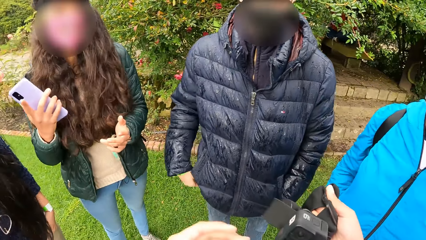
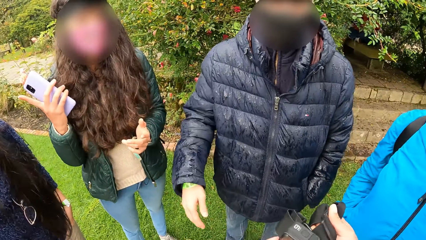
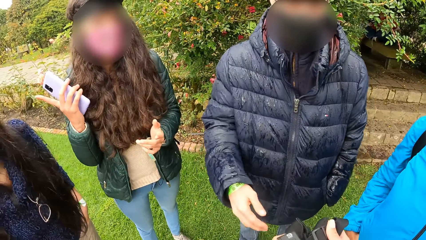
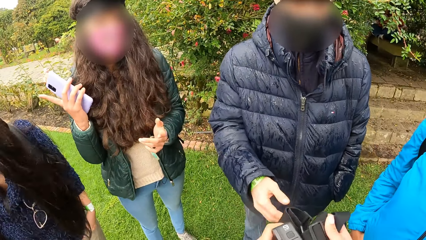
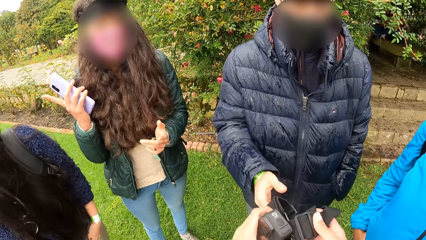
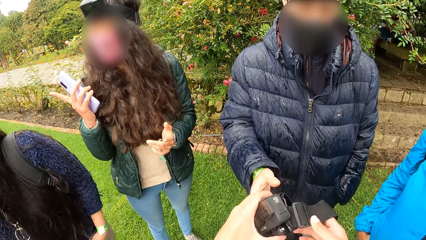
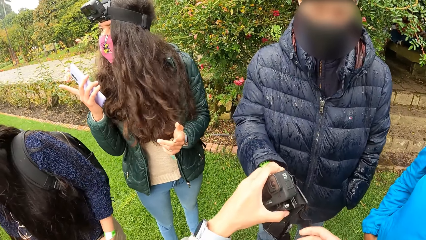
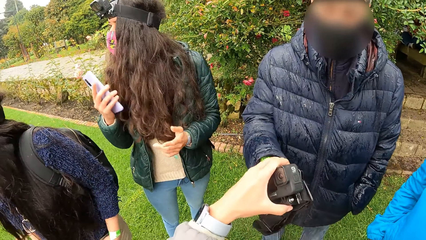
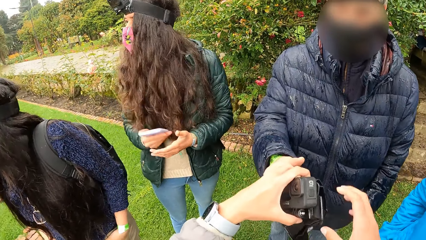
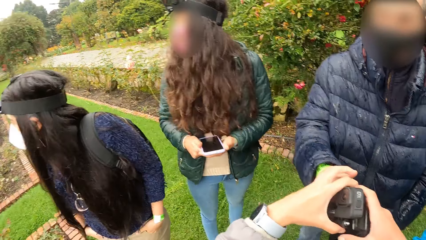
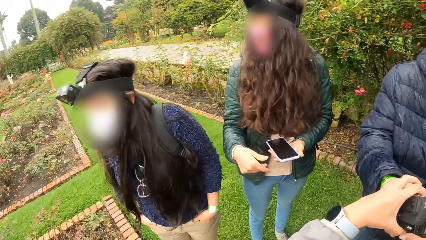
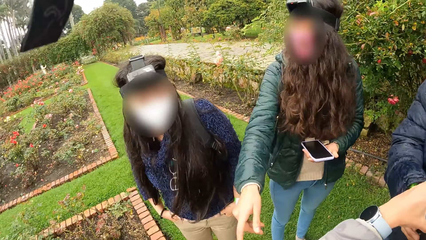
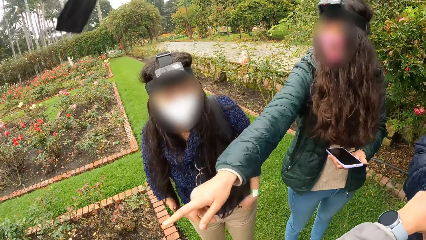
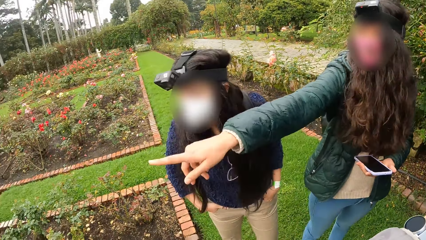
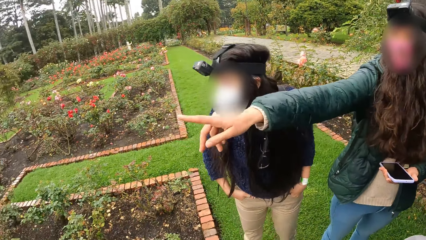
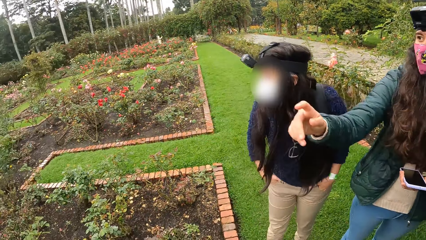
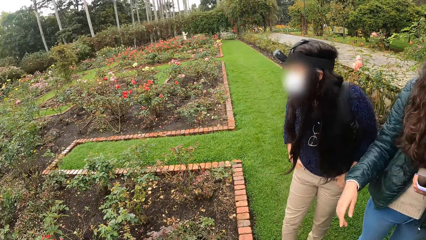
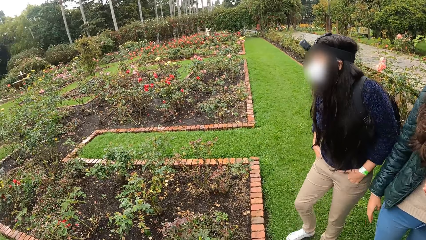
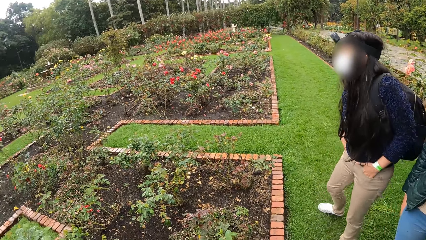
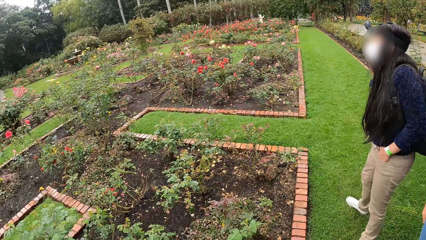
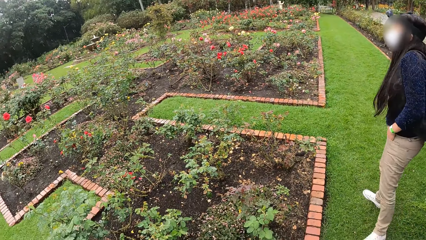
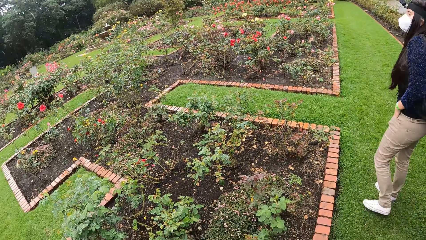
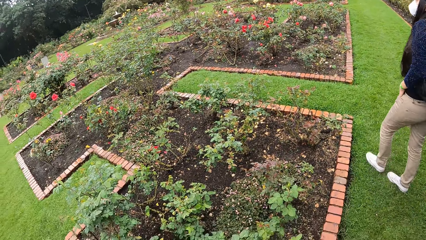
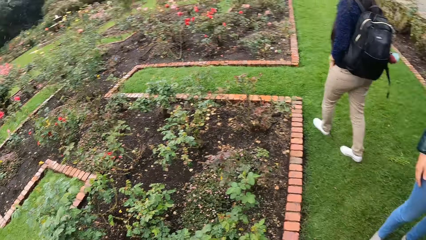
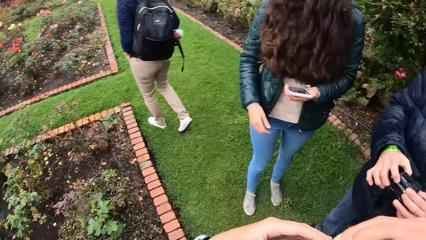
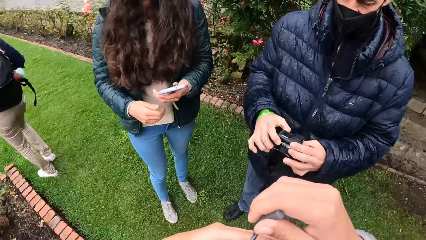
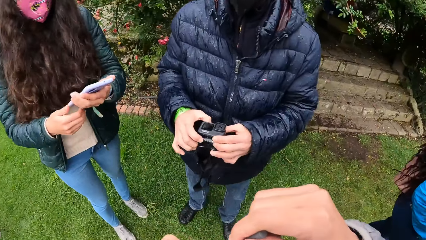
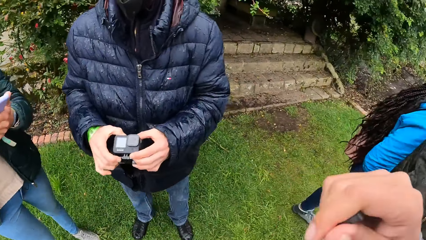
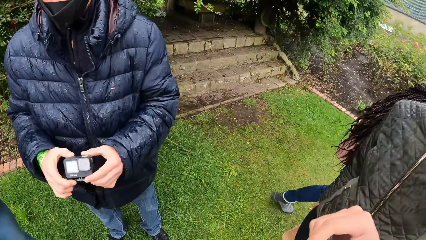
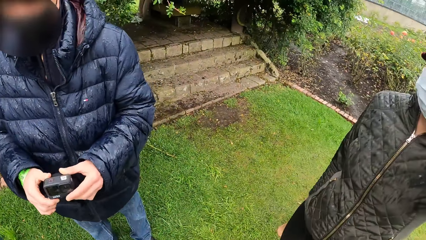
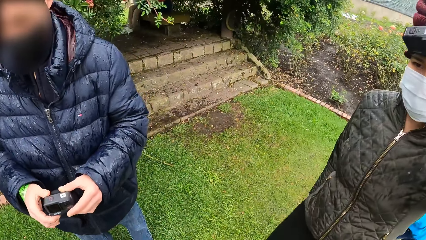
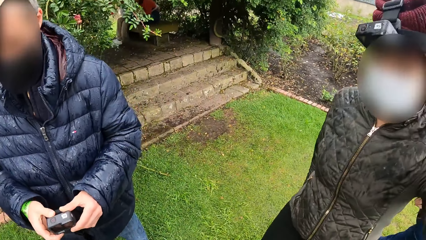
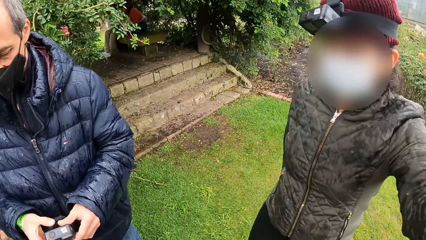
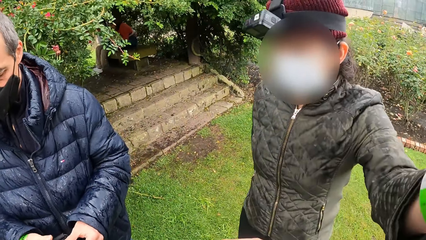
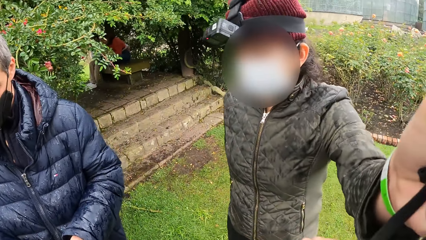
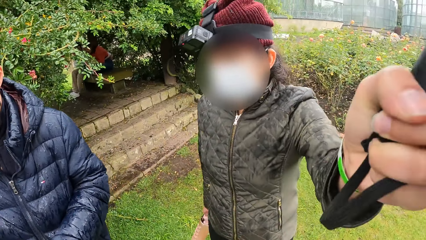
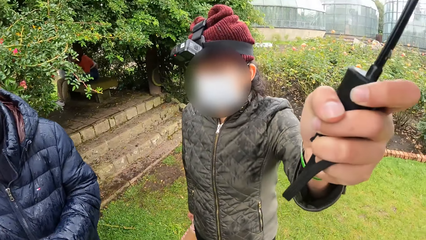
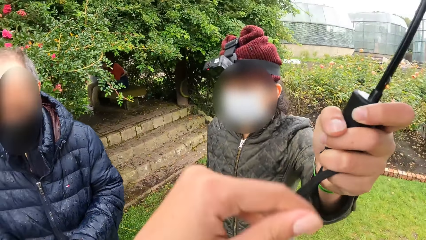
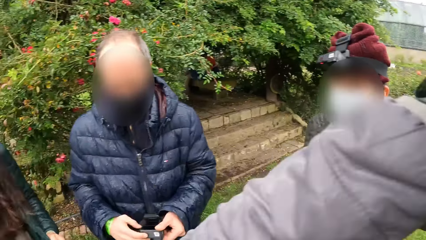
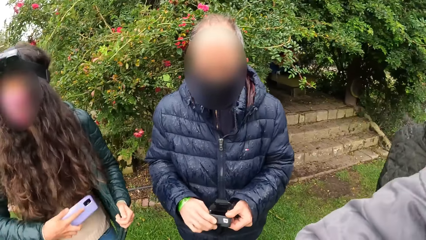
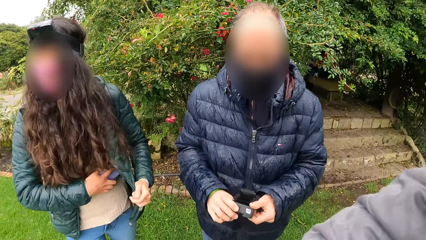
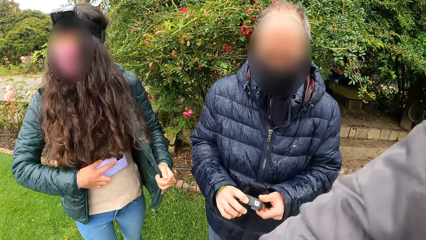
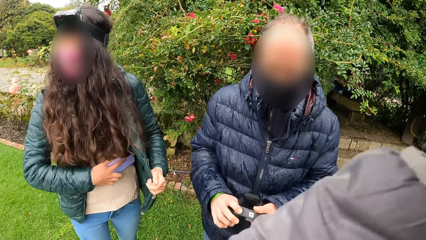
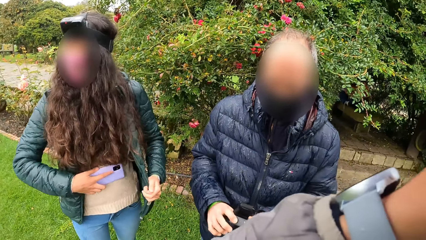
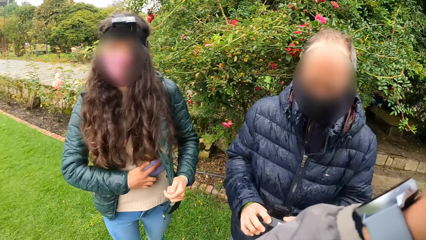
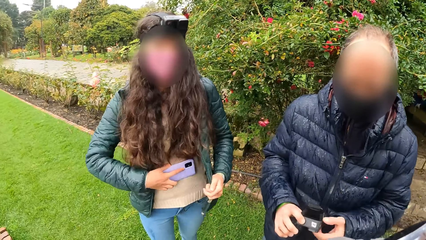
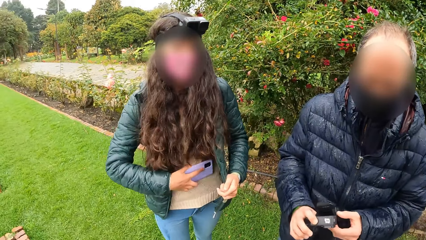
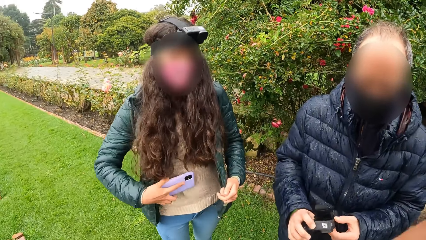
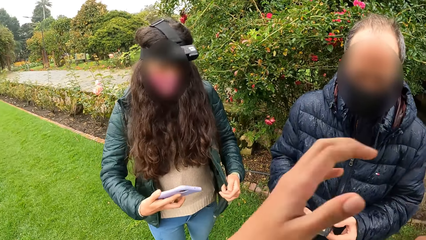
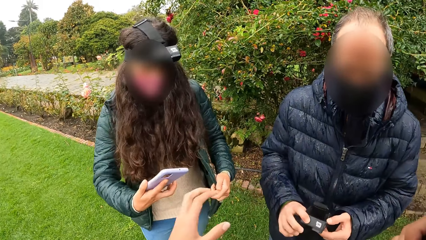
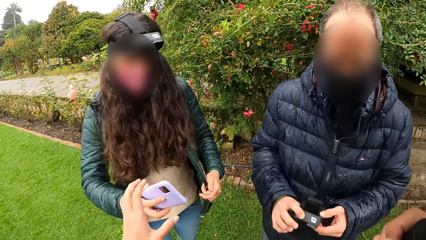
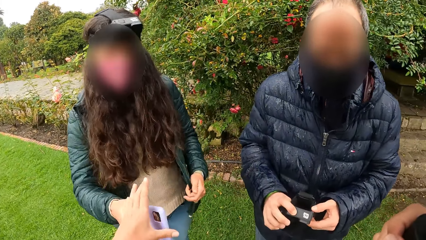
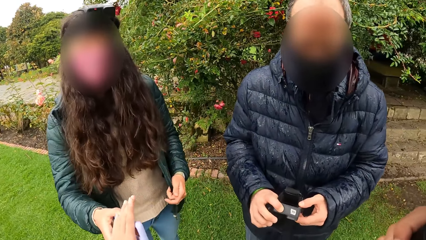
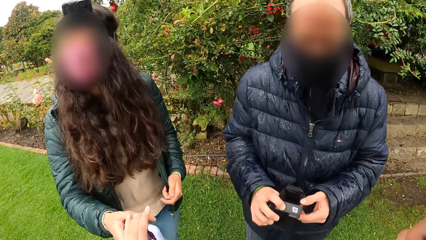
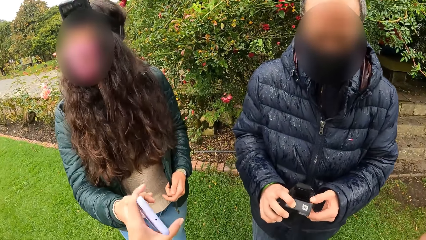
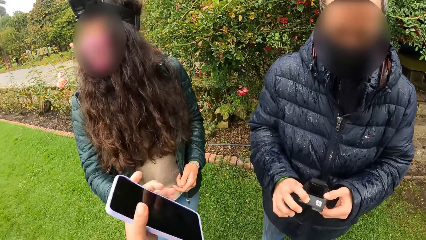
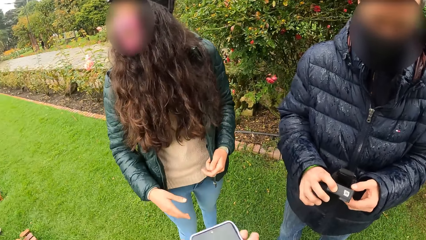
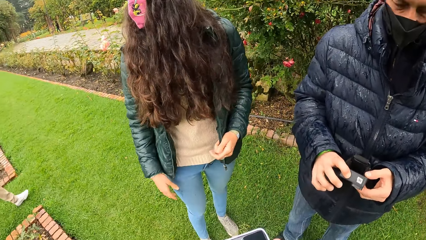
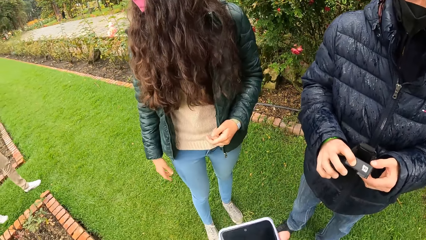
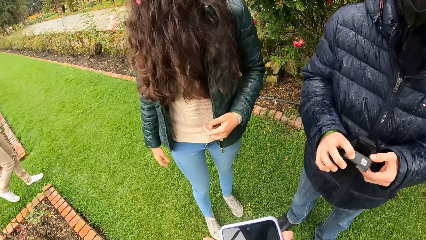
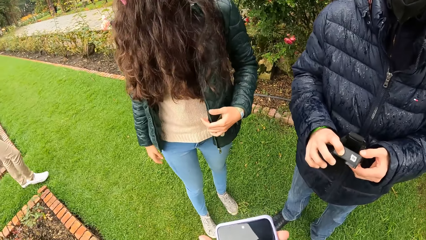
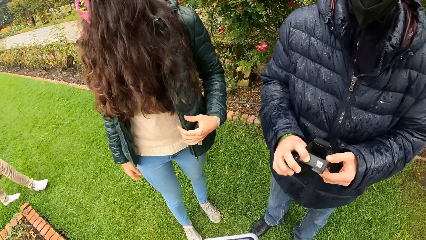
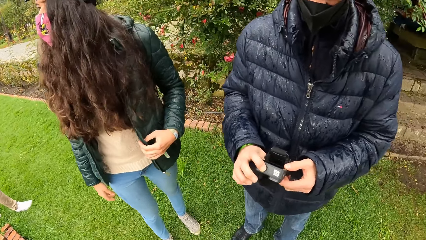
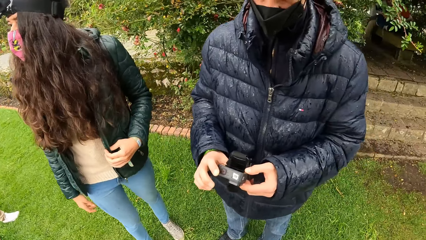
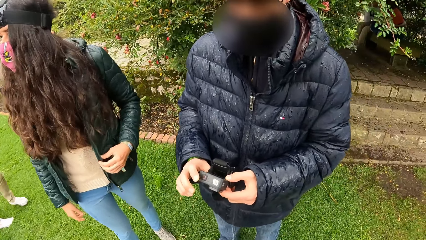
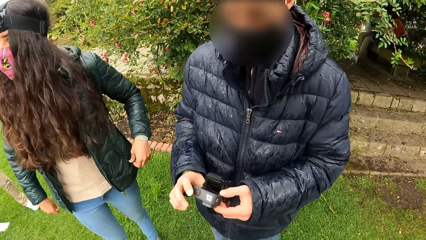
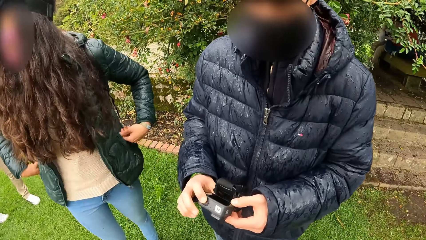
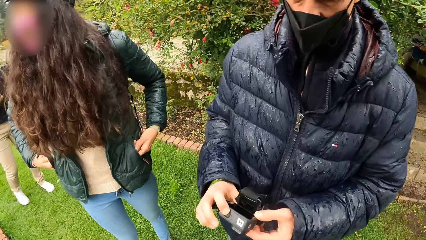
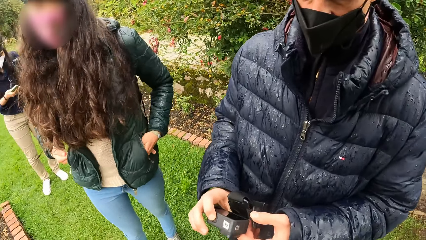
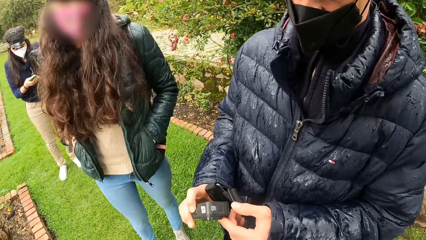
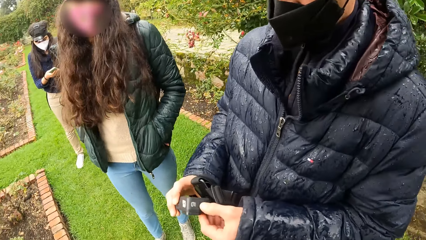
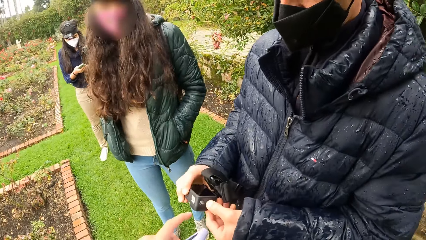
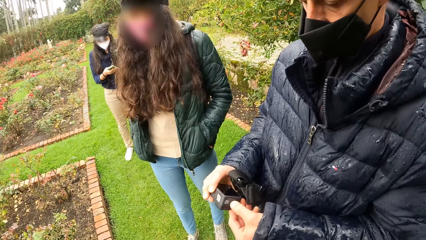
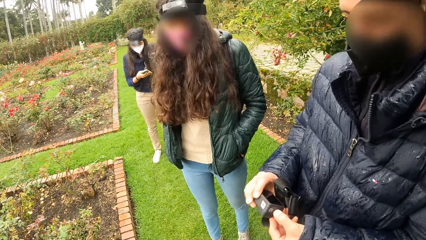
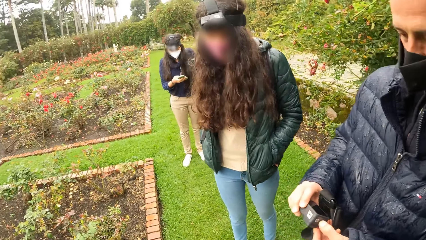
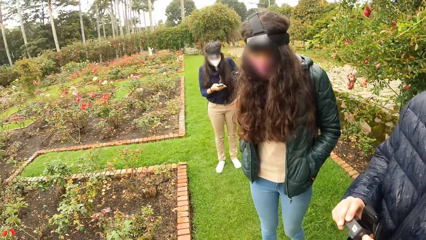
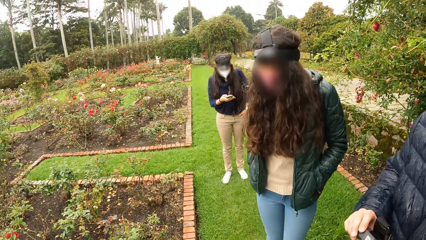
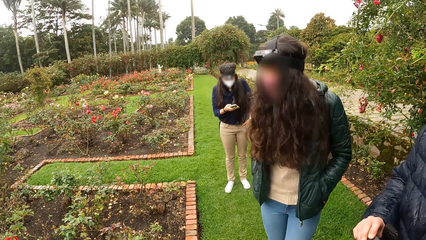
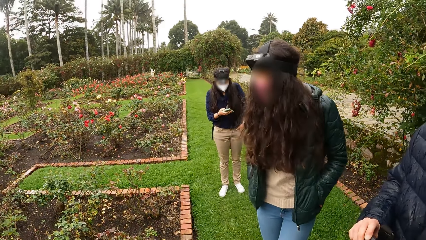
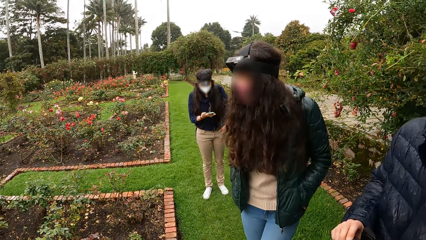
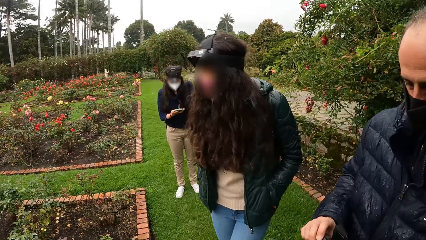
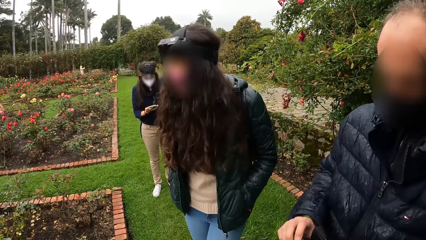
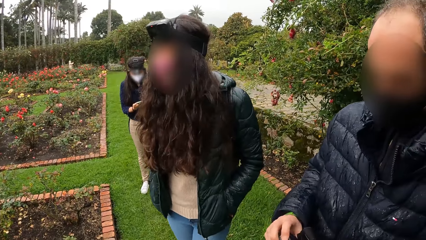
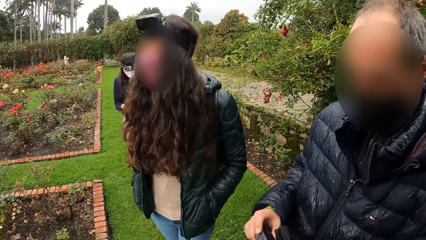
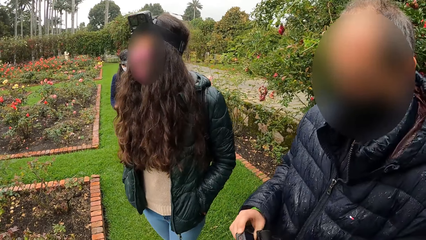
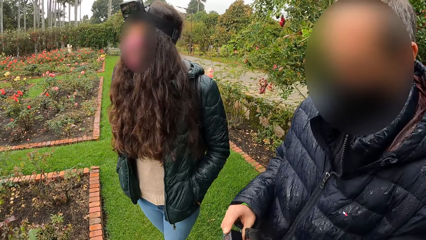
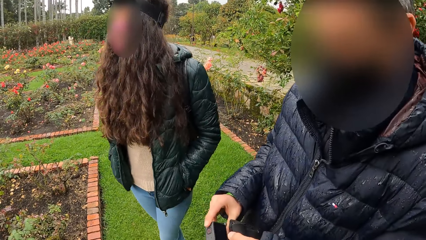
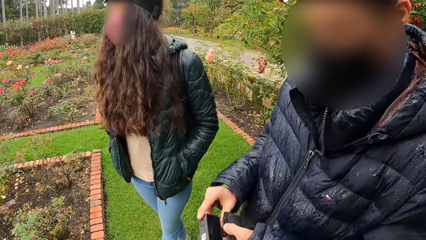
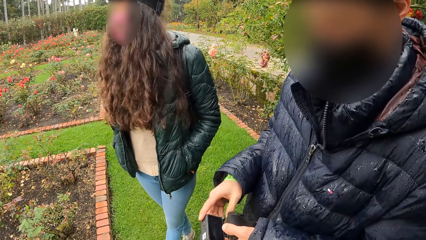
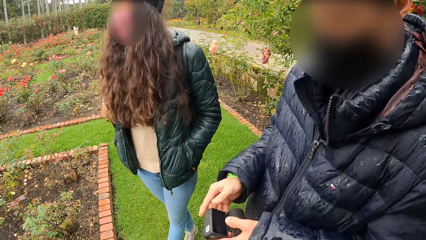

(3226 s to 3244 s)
The man takes the camera from the camera wearer with his right hand. A girl points right with her right index finger. A second girl looks backwards. The first girl points to the right with her right hand. The second girl walks to the right. A third girl walks away. A person holds the umbrella. The camera wearer raises her left hand to her face. The first girl cleans a phone on her shirt with her right hand. The first girl passes the phone in her right hand to the camera wearer. The camera wearer collects the phone from the girl with her left hand. The second girl walks toward the first girl. The camera wearer interacts with the man. The first girl puts both hands into her jacket. The second girl operates a phone in her right hand. The man operates the camera with both hands.
